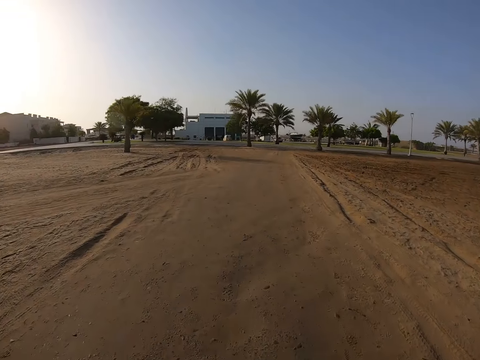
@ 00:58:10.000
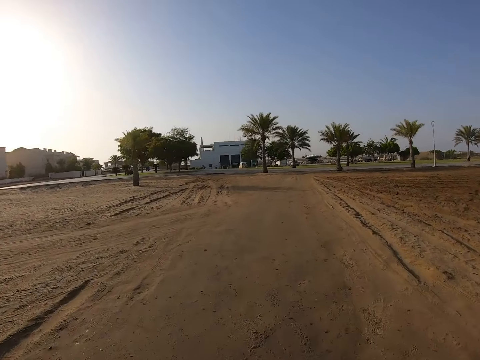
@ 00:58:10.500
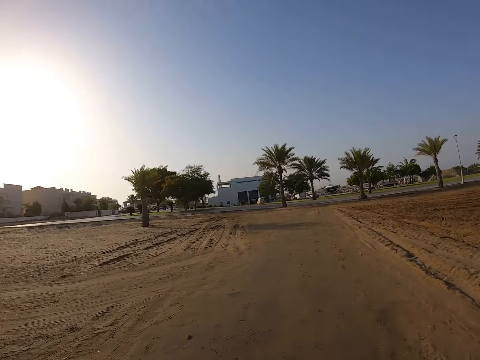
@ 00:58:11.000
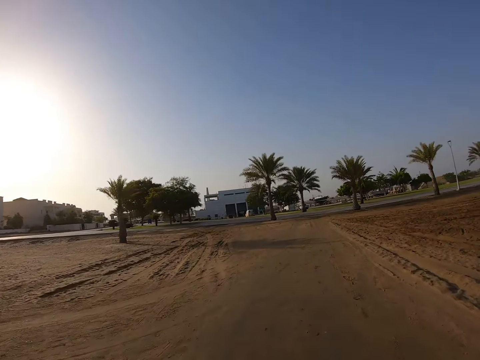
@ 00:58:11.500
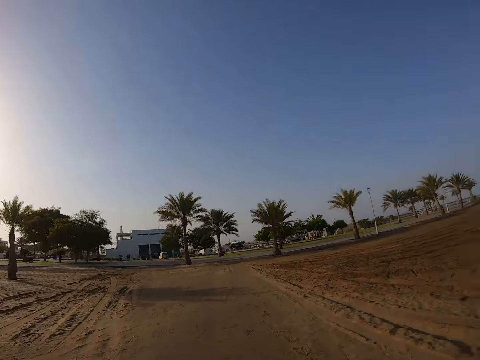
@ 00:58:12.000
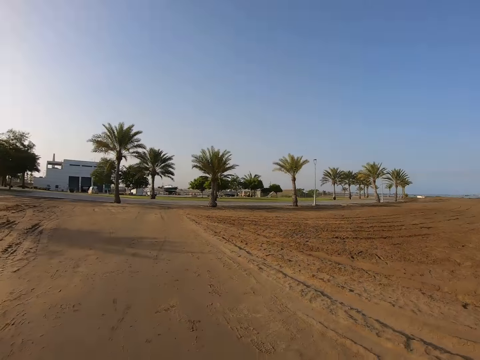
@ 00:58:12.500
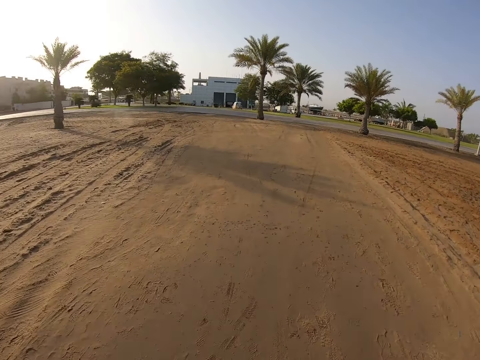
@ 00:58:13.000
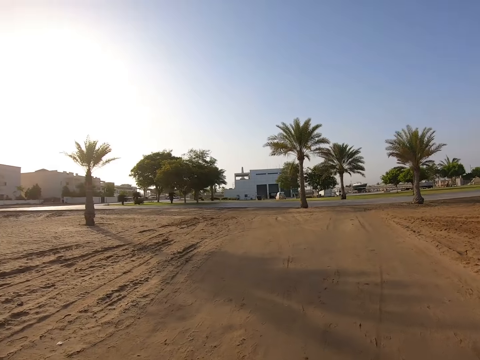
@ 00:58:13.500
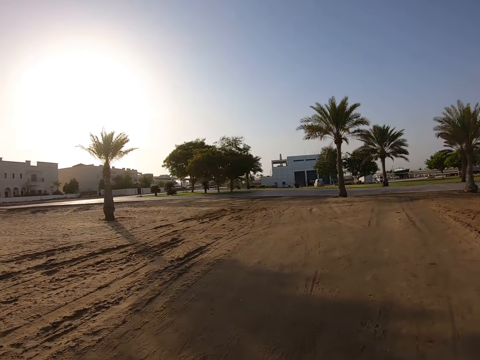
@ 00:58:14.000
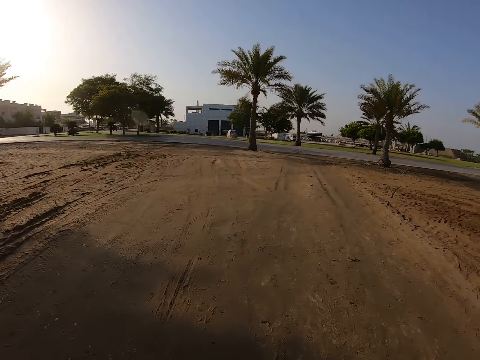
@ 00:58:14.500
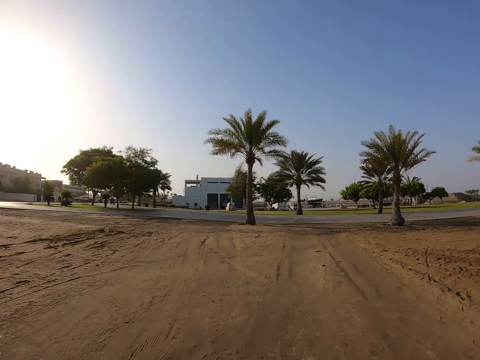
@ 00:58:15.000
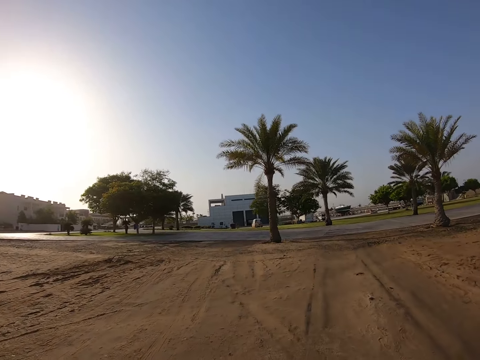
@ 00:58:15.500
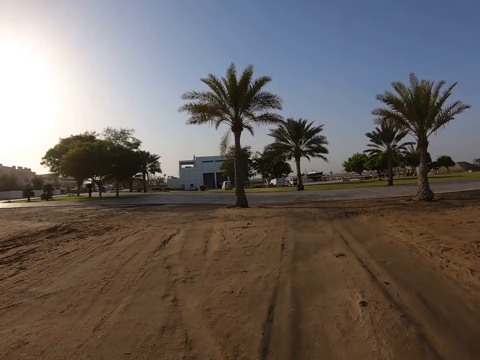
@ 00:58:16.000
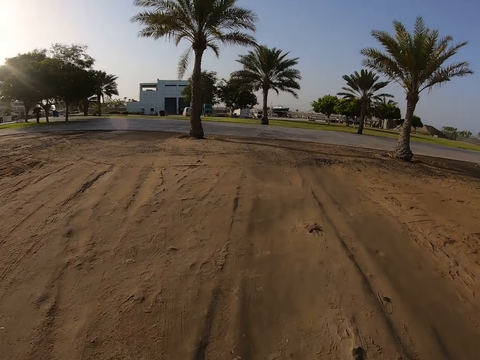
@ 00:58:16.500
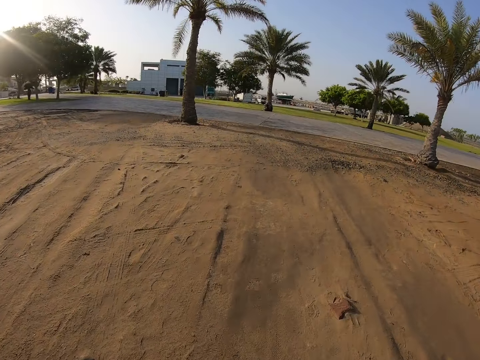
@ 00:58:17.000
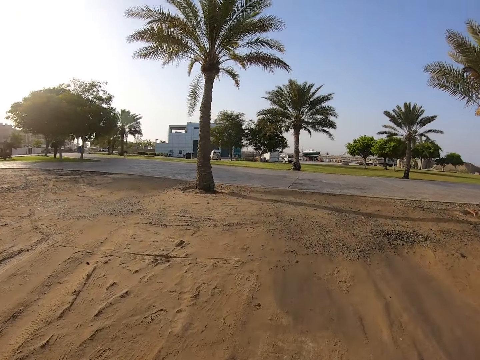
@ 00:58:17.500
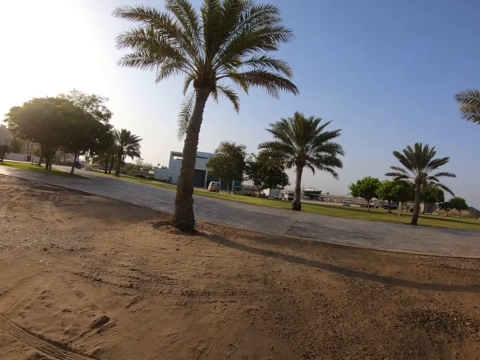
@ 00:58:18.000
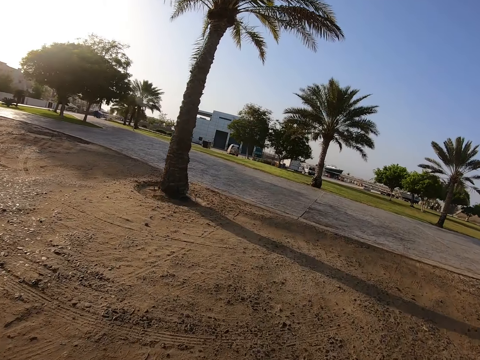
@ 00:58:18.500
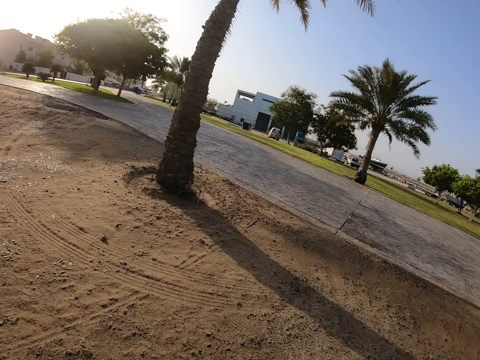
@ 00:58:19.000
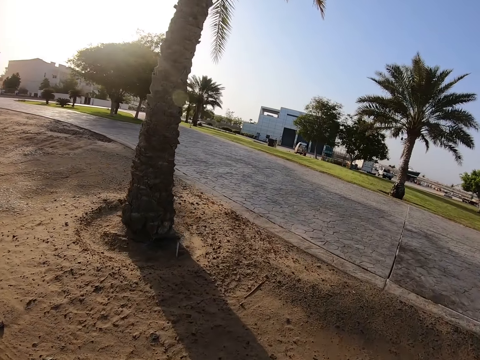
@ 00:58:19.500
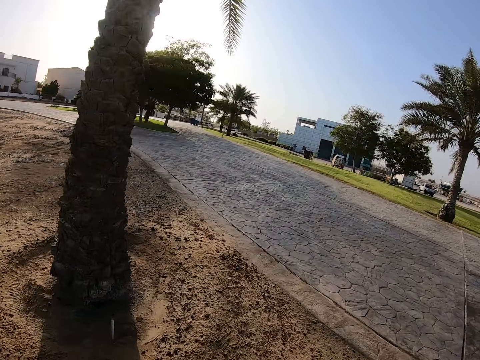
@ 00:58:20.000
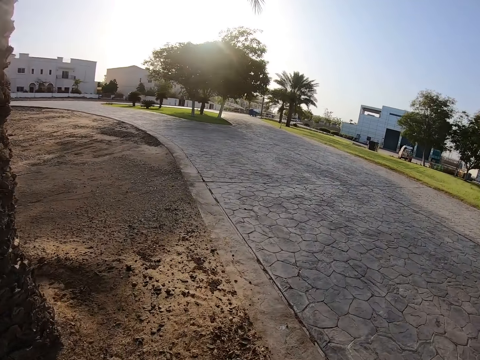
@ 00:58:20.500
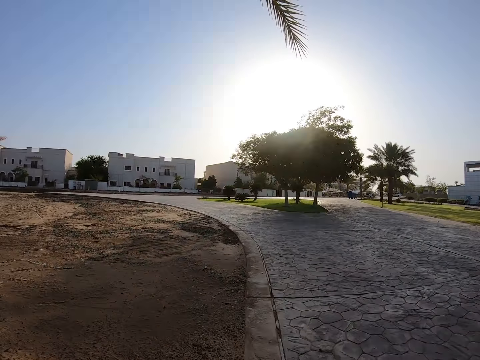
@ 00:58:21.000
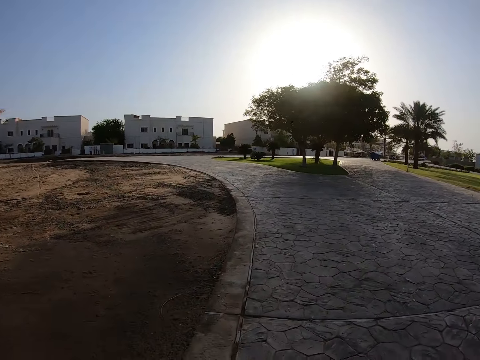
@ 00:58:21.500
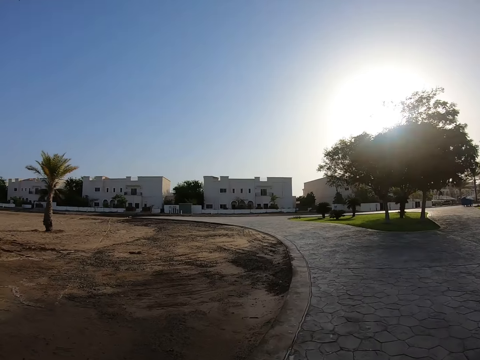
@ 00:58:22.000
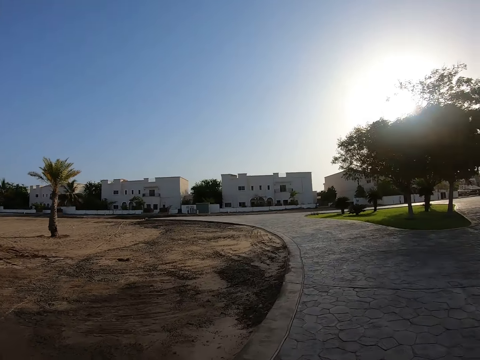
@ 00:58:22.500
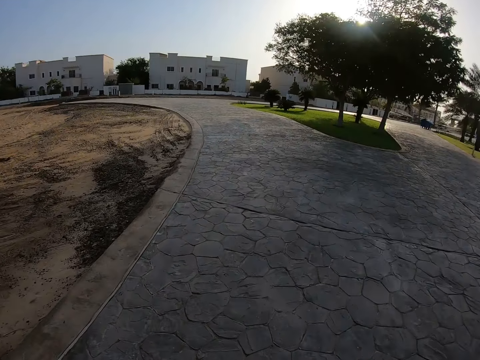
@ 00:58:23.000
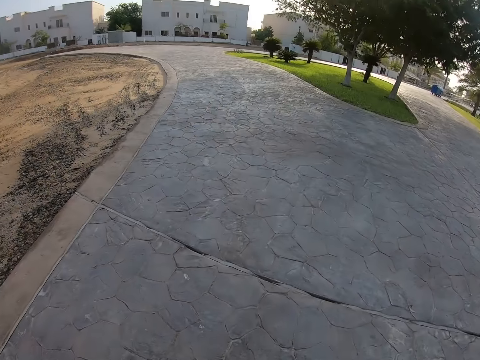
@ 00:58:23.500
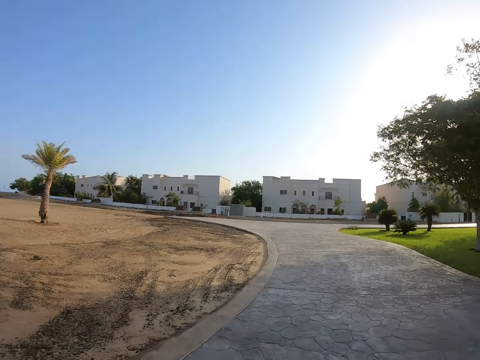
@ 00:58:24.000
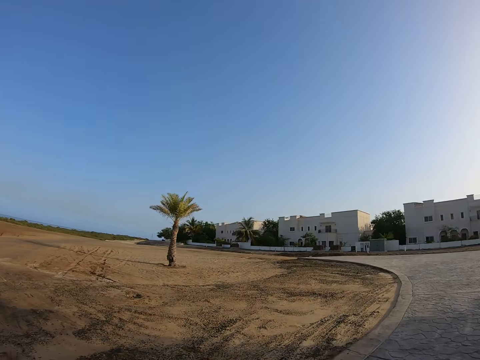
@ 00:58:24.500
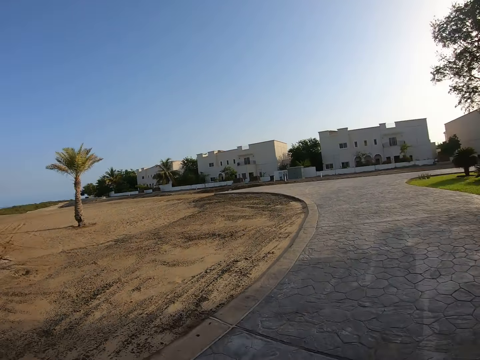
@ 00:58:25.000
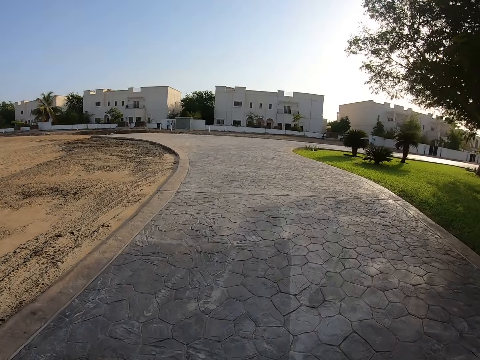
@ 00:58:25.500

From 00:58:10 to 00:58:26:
The camera wearer enters the tarmac road. They run on the tarmac road.

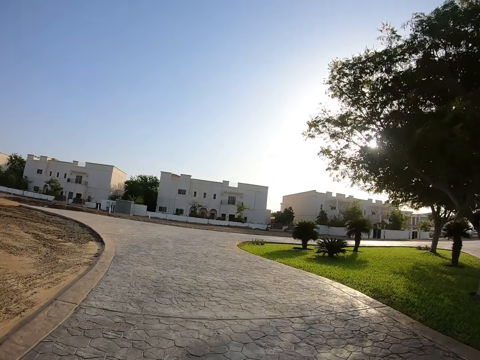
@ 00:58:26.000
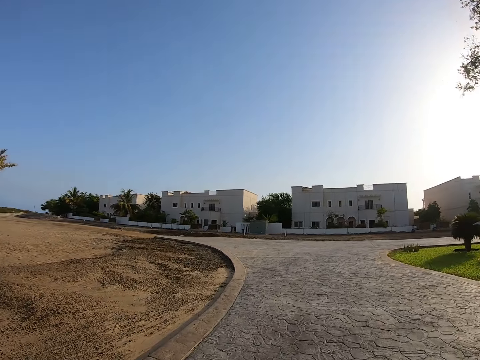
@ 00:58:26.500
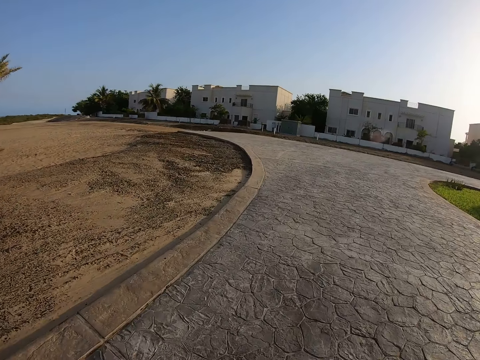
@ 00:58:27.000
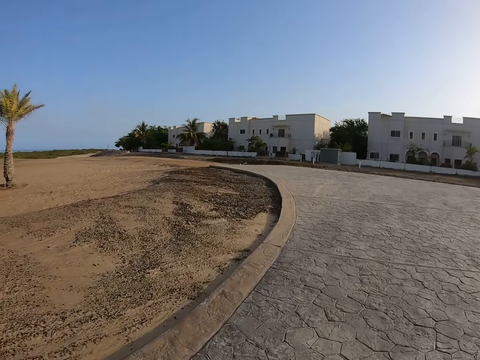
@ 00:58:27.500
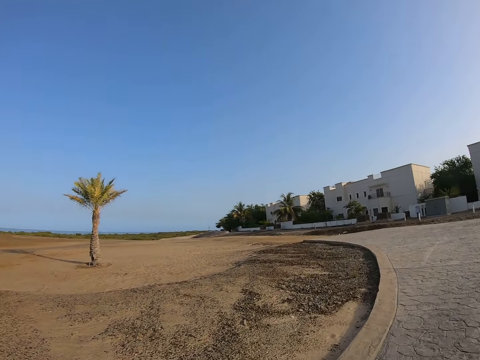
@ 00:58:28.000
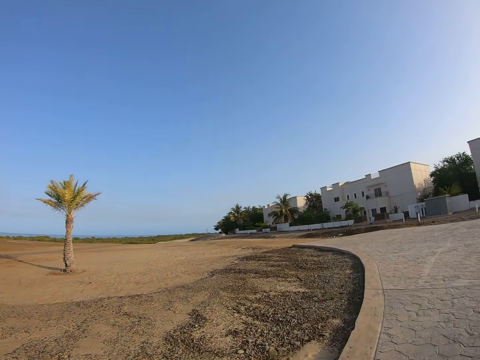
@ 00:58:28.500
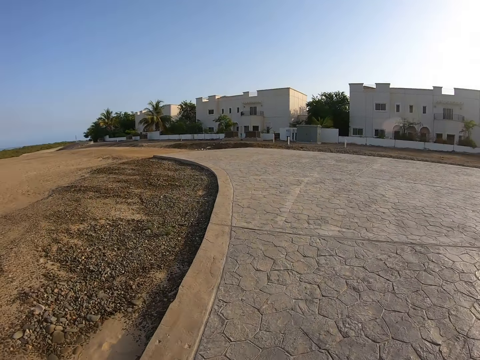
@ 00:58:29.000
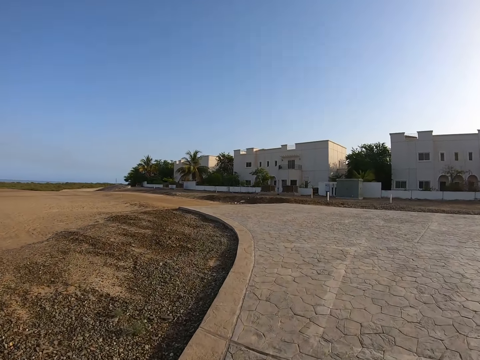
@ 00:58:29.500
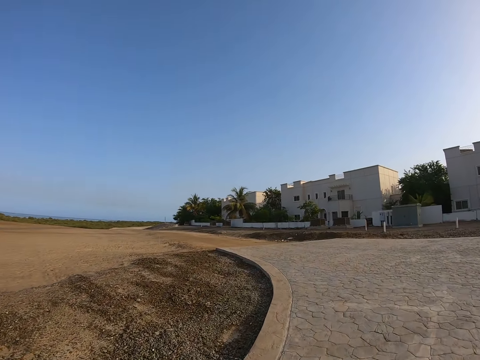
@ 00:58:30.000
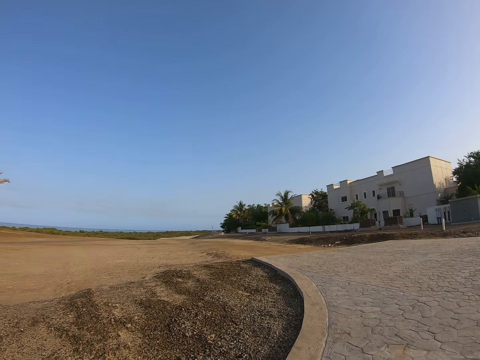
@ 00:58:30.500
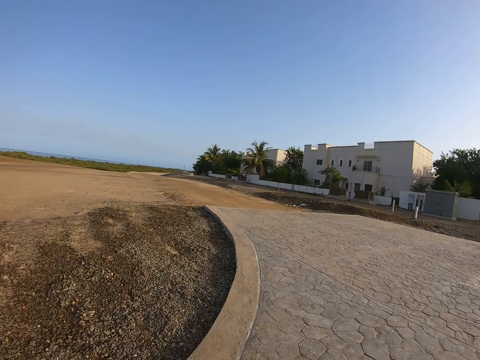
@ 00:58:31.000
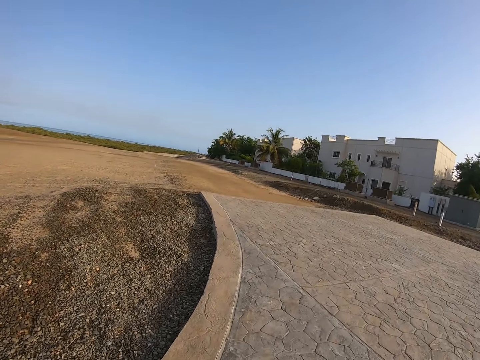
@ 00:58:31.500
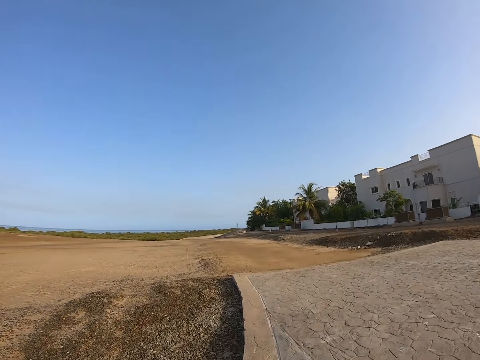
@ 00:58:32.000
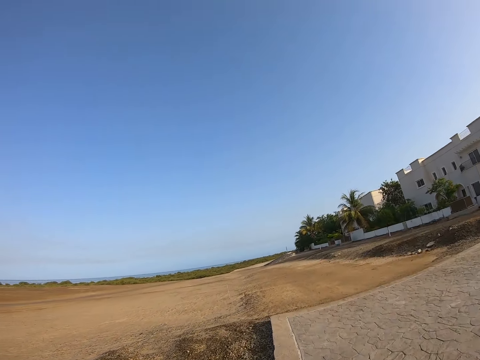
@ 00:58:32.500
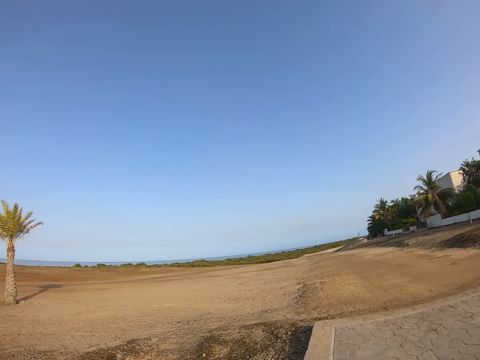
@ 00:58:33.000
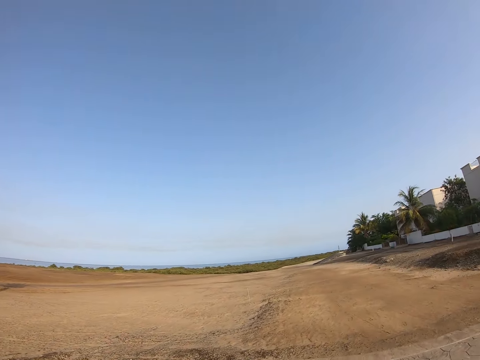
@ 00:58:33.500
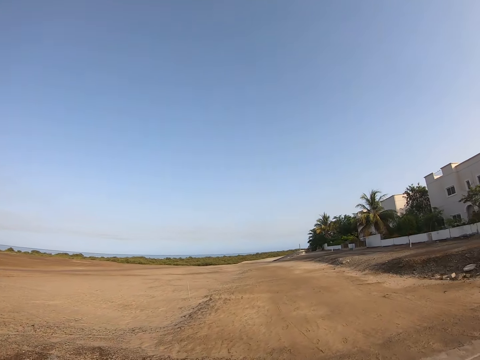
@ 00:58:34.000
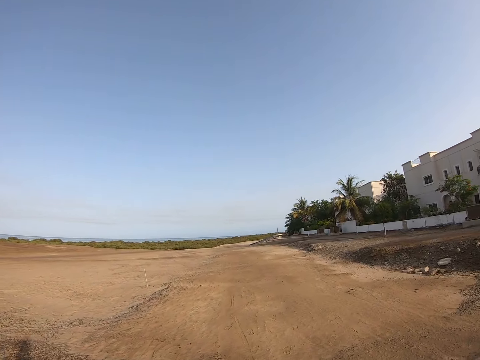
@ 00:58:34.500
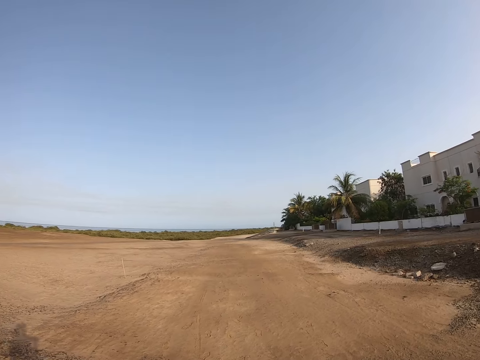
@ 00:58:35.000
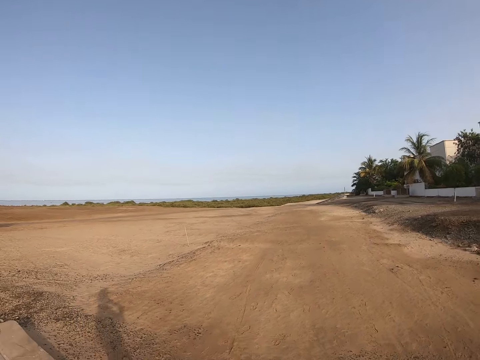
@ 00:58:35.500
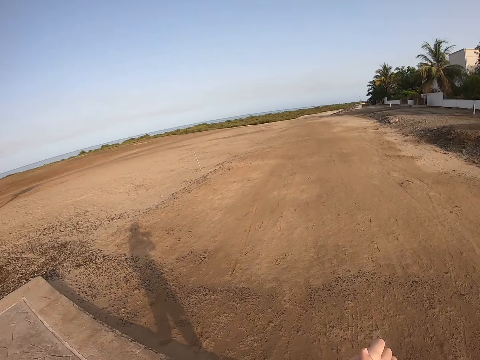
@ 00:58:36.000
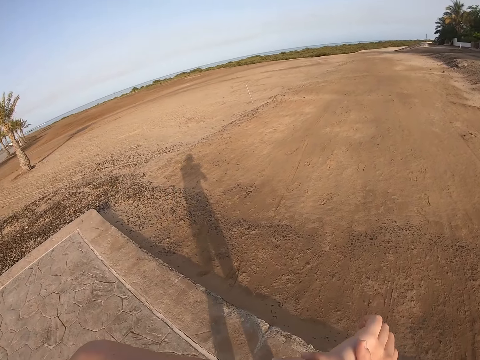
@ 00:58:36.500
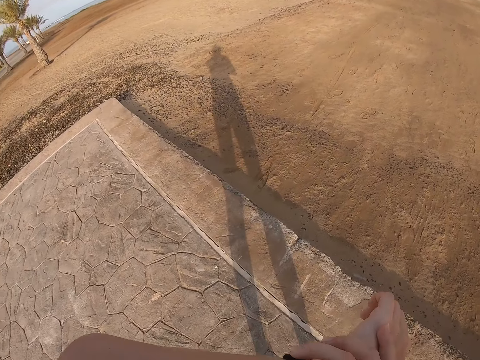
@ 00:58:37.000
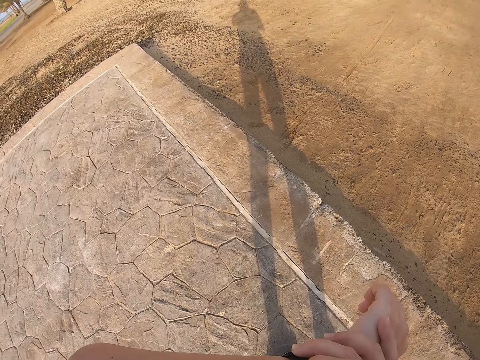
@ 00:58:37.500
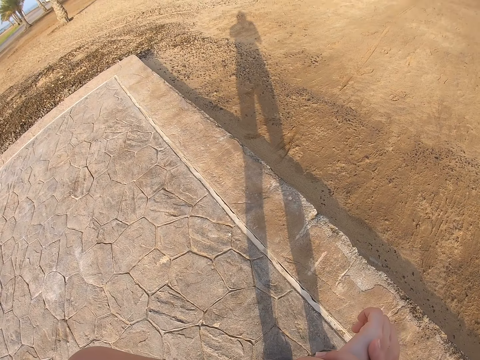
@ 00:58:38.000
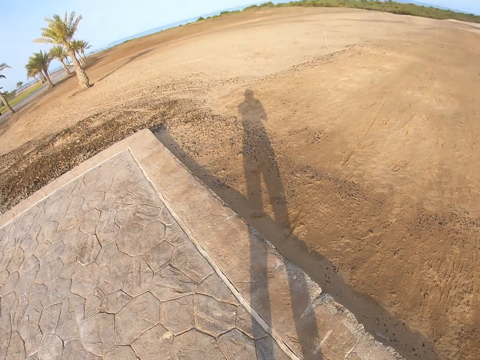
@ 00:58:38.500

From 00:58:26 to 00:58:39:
The camera wearer stops jogging on the road. They look at the wrist watch.
